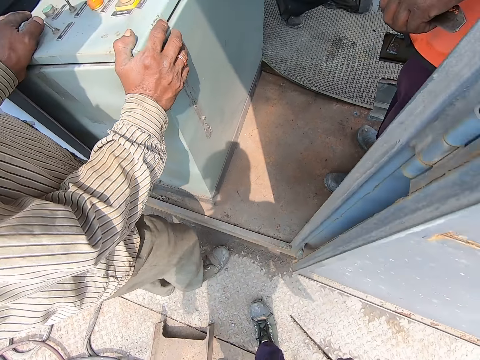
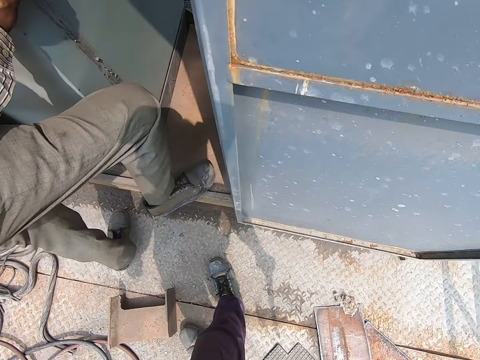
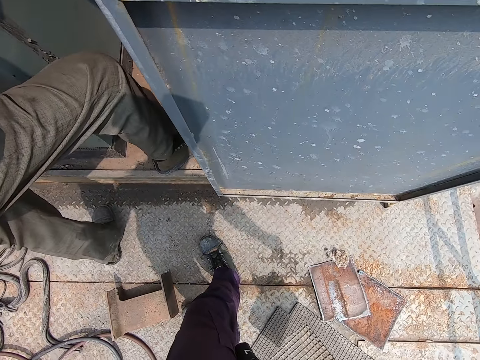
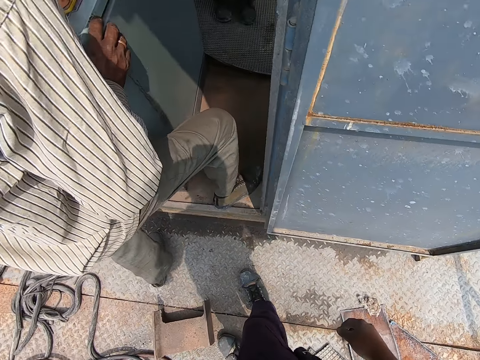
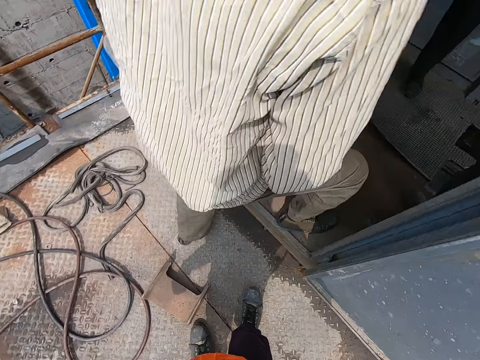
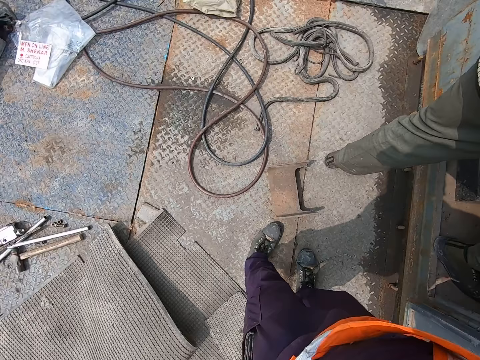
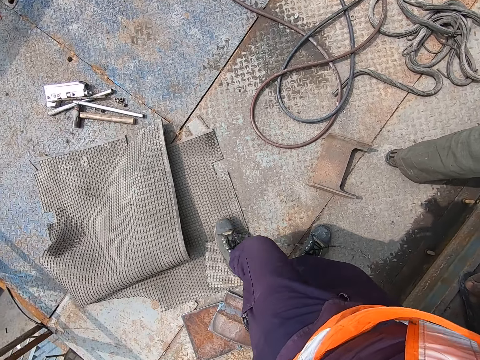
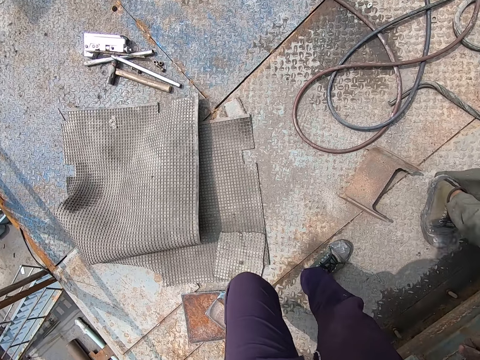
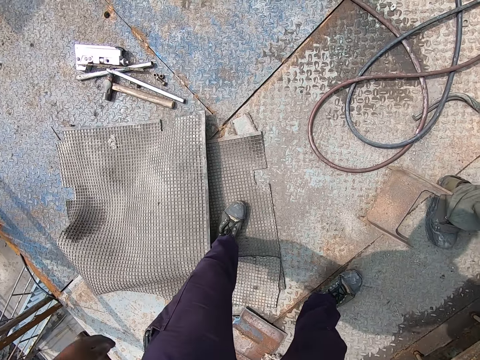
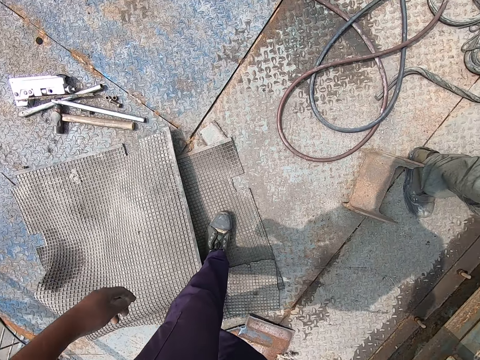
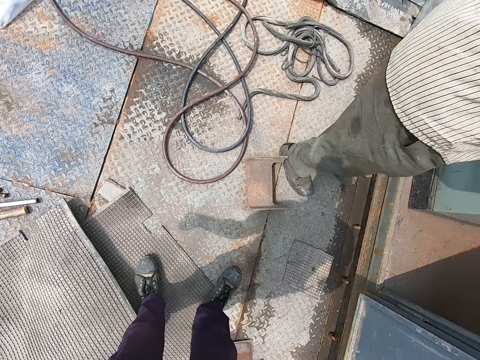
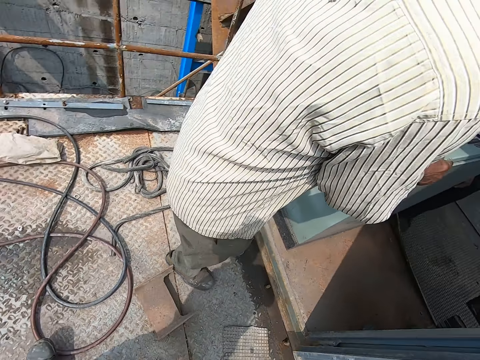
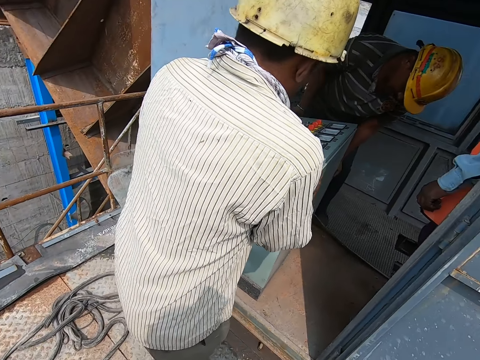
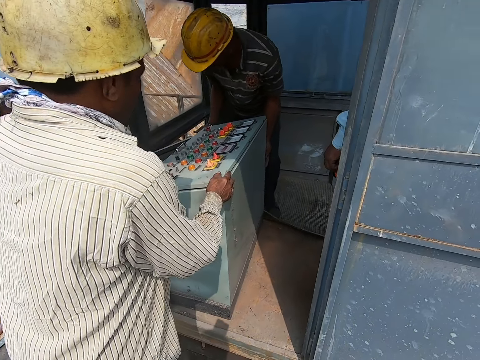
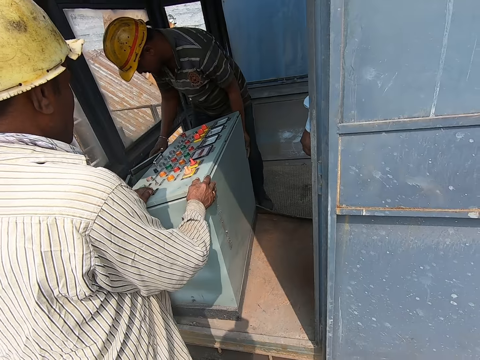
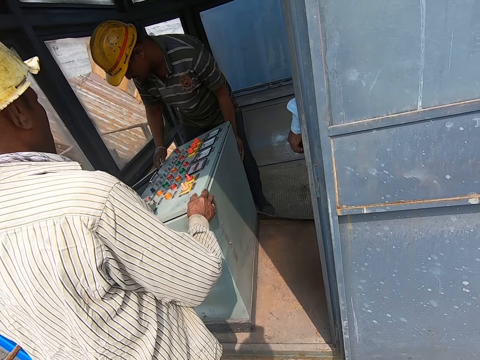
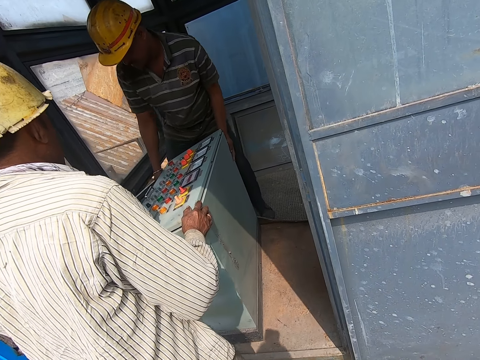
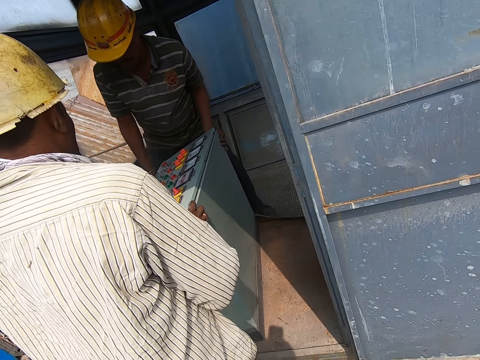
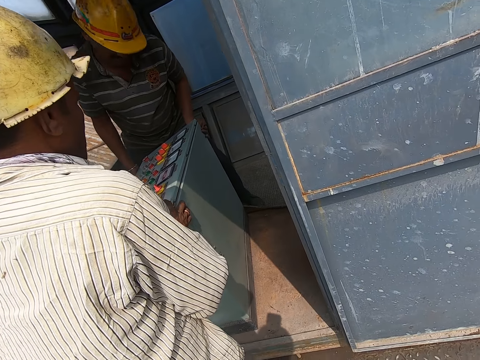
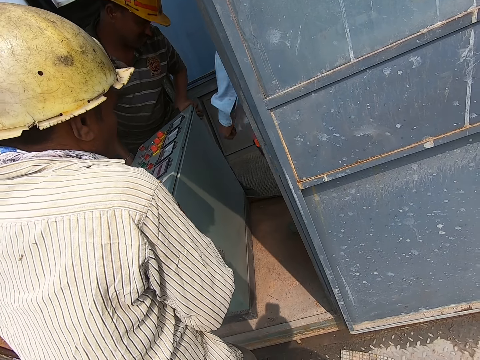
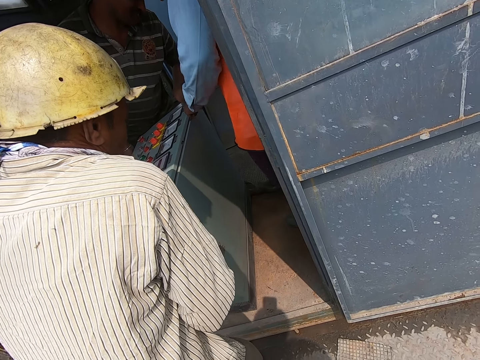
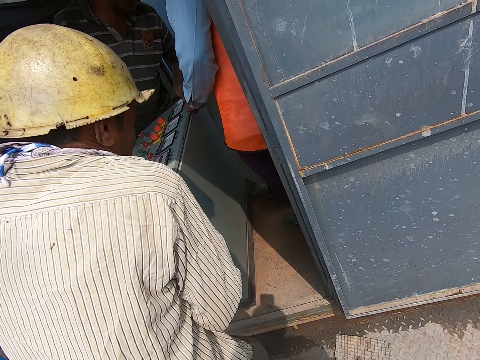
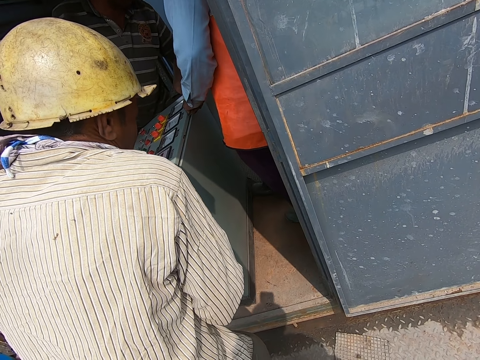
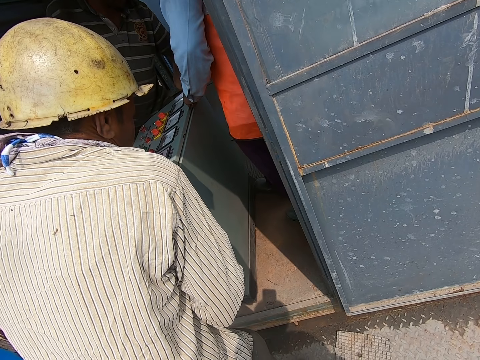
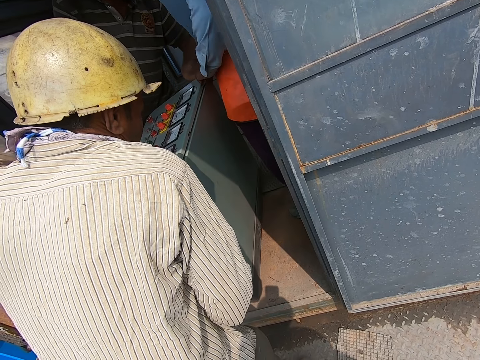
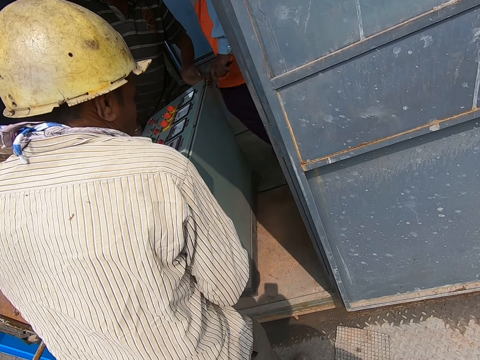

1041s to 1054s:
The camera wearer picks the metal plate from the floor. They drop down the metal plate on the floor. They look around. They move the metal plate with the right leg. A person lifts a machine.

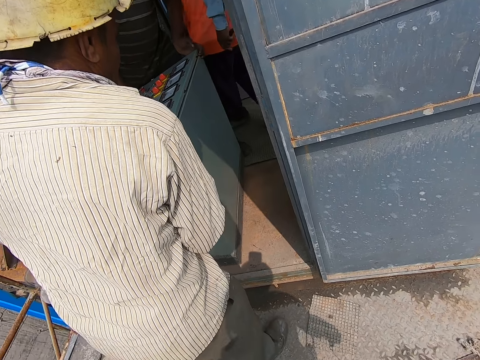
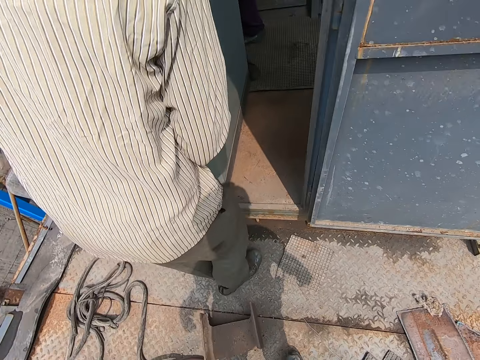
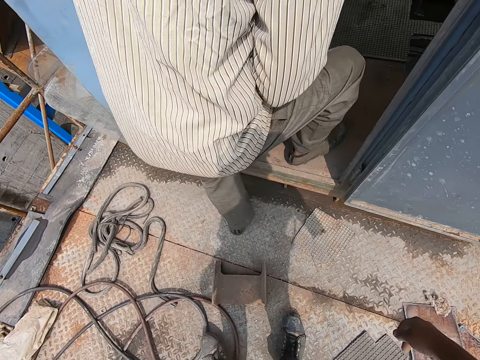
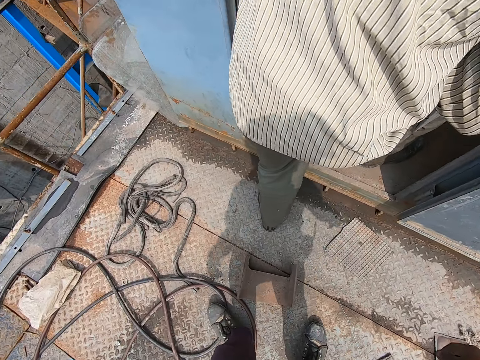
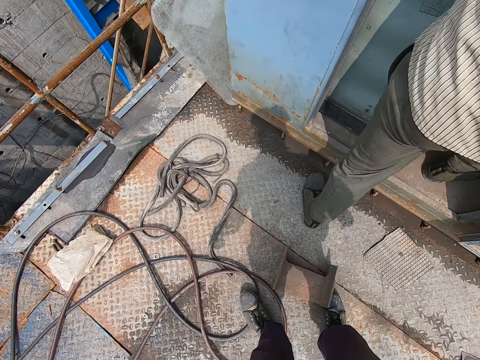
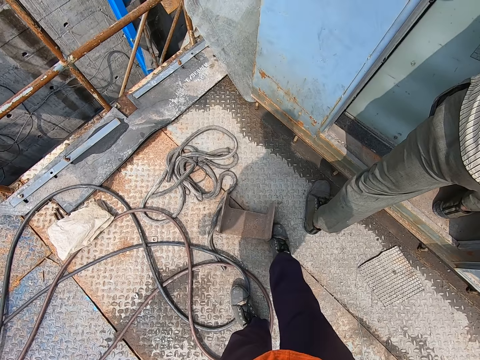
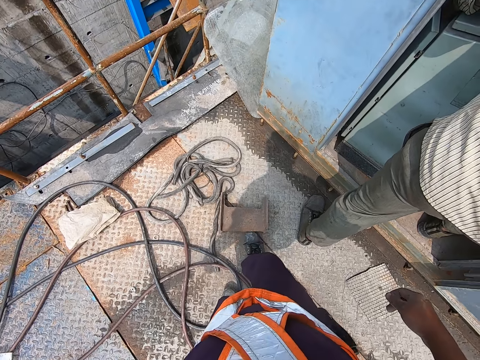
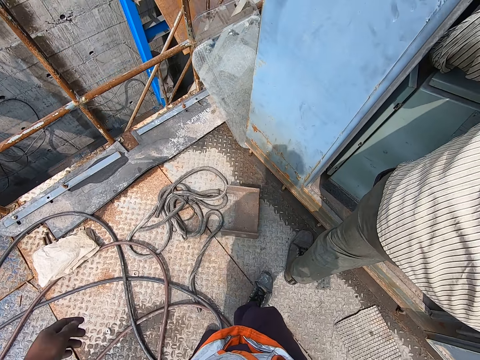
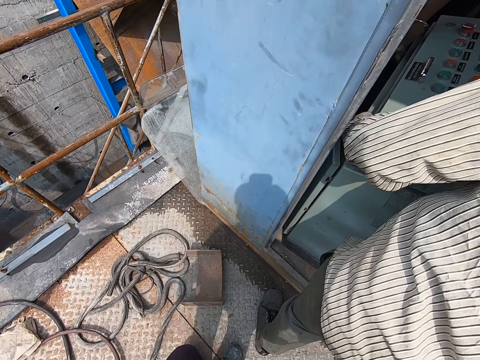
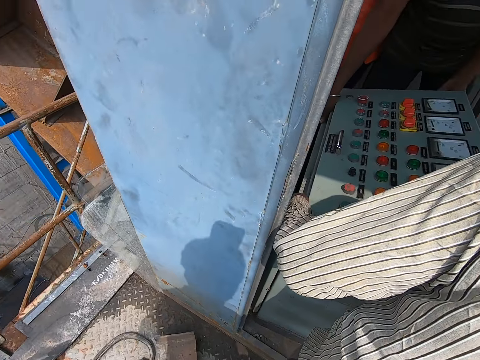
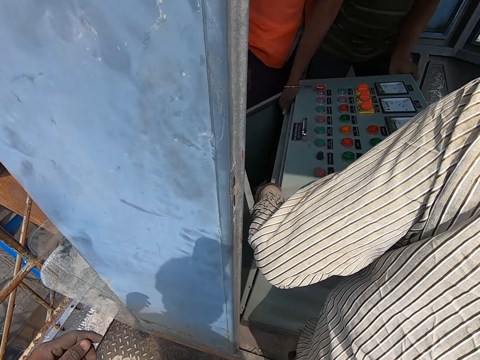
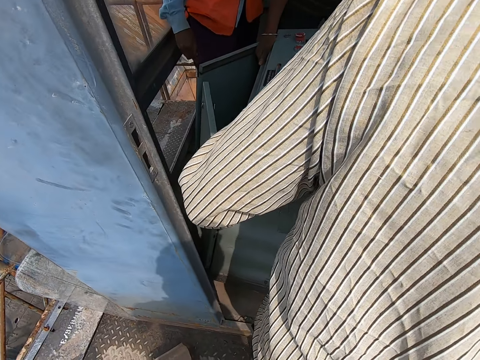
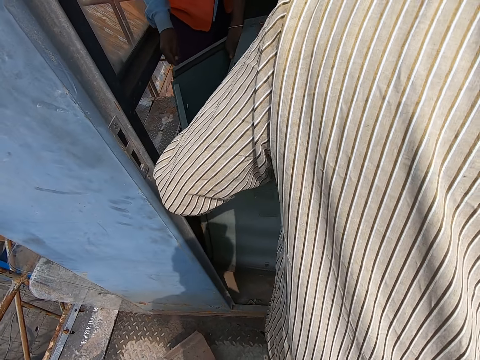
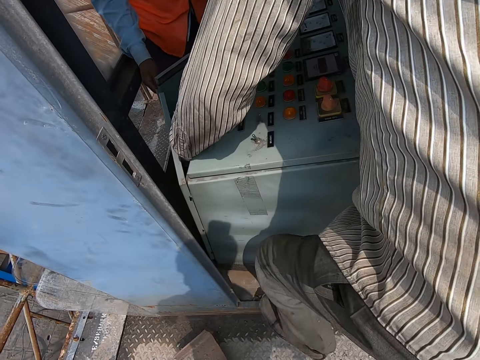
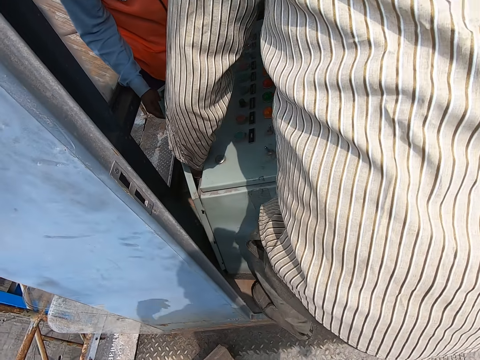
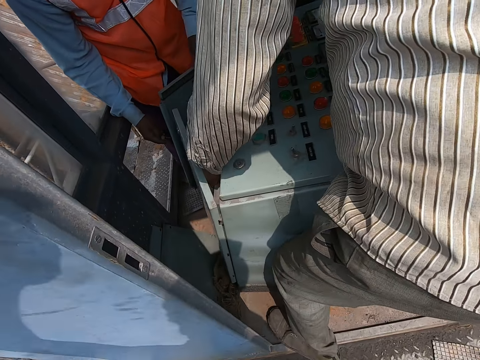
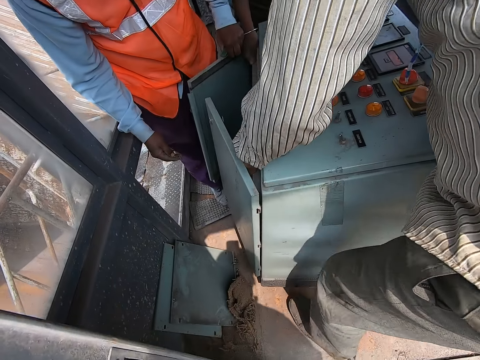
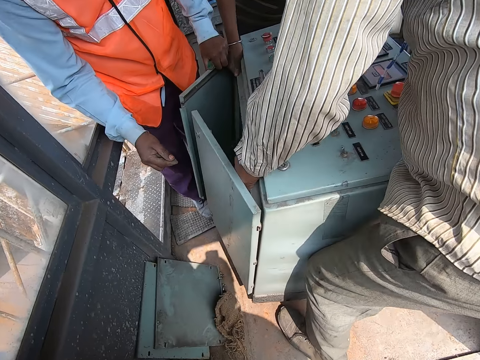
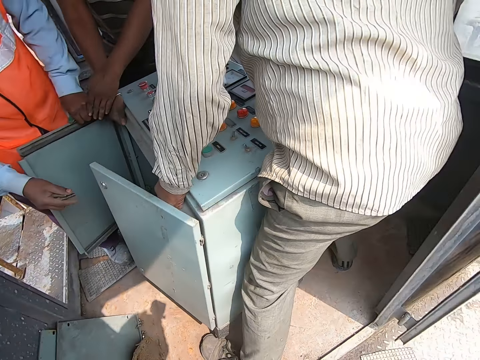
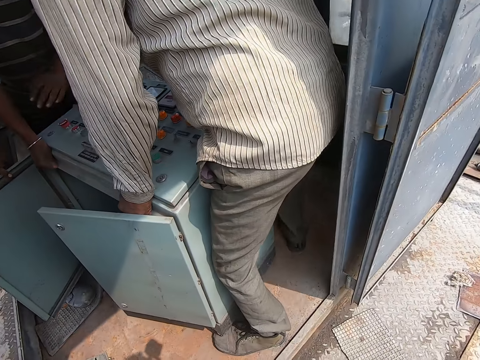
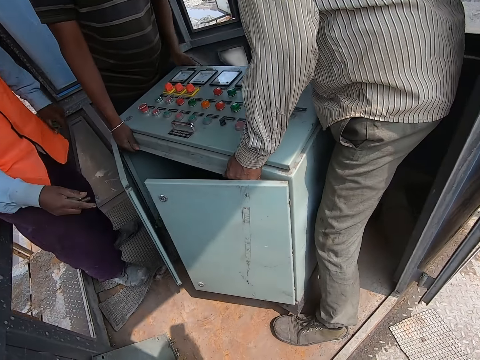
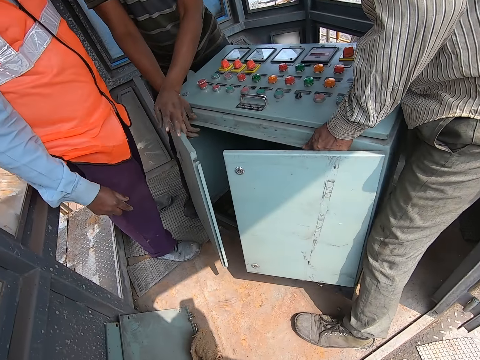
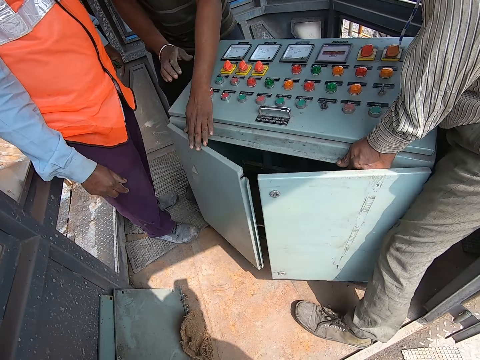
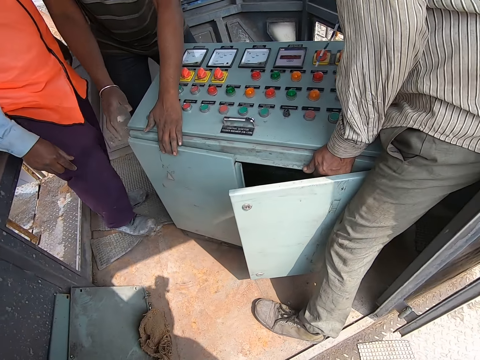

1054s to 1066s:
The camera wearer looks around. They move the metal on the floor with the right leg. Four persons move the control panel or machine.

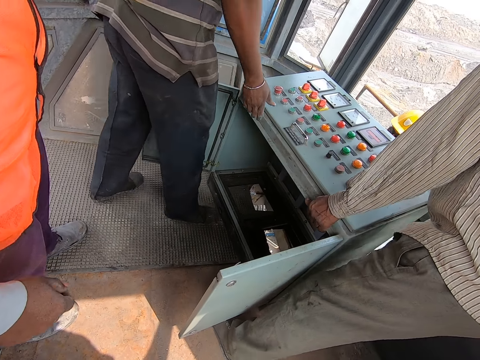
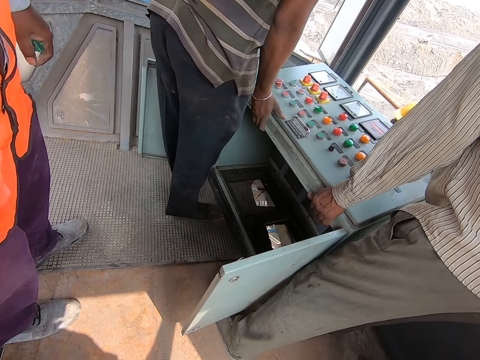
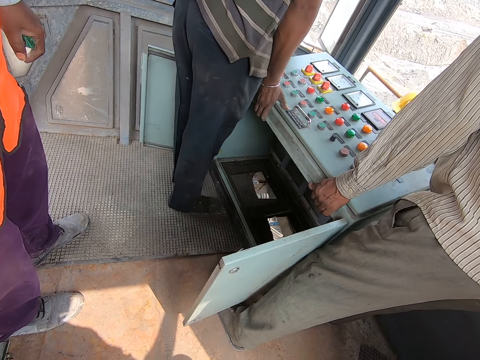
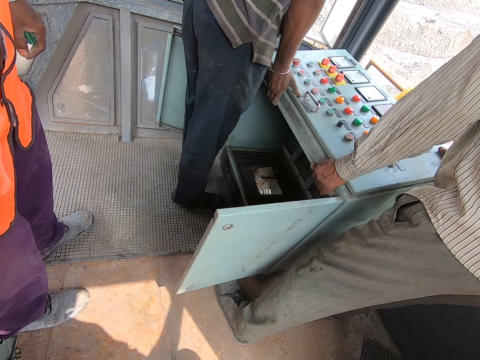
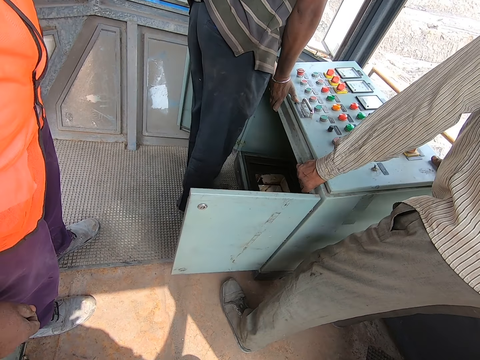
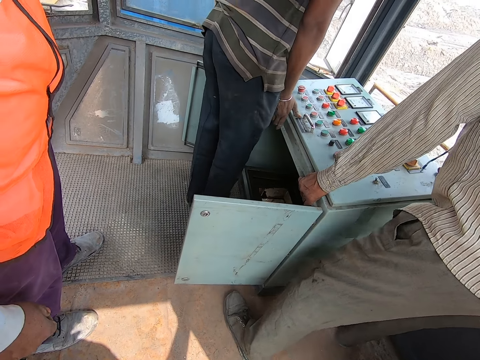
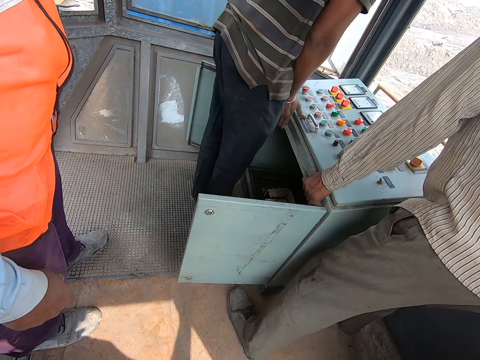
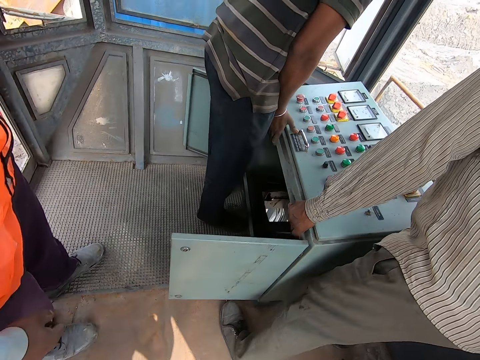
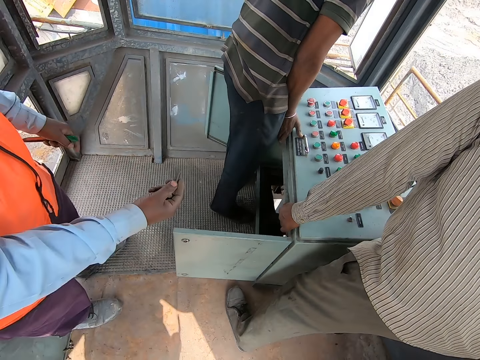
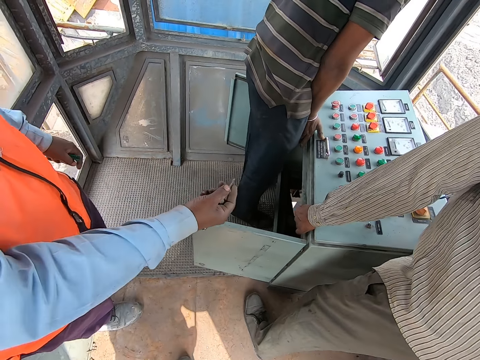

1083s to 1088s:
Two persons move the machine. Another person pushes the control panel.
